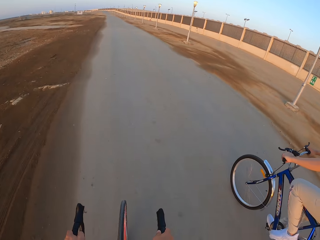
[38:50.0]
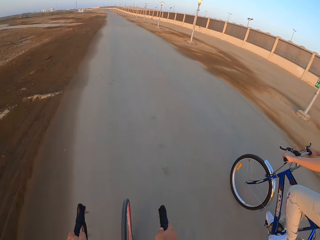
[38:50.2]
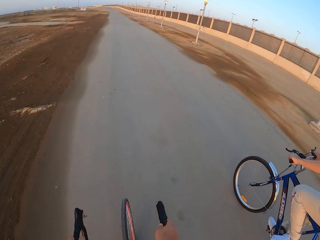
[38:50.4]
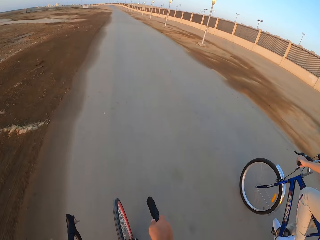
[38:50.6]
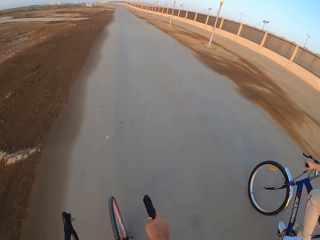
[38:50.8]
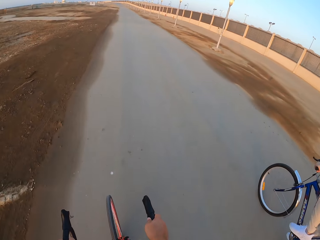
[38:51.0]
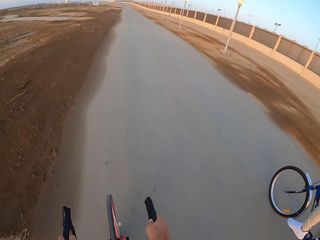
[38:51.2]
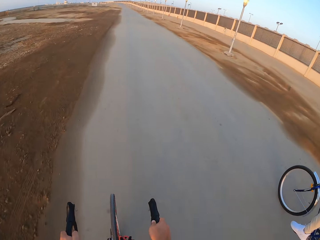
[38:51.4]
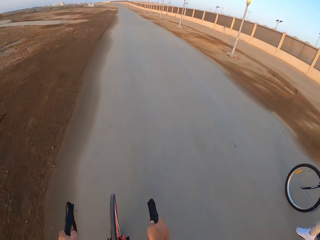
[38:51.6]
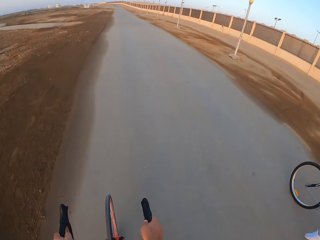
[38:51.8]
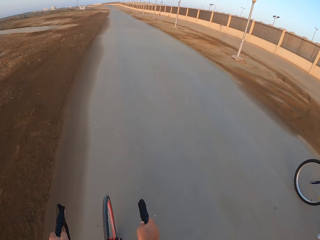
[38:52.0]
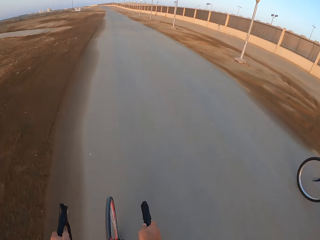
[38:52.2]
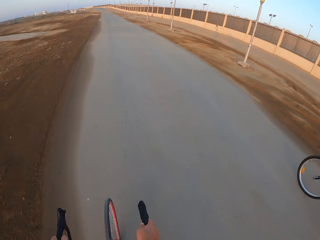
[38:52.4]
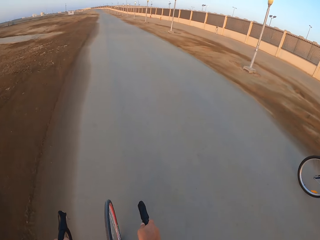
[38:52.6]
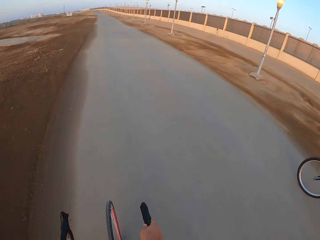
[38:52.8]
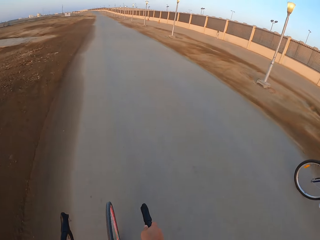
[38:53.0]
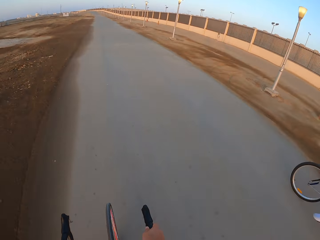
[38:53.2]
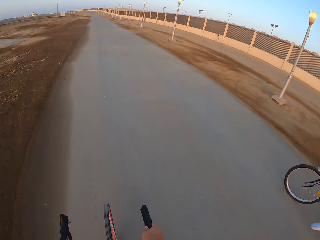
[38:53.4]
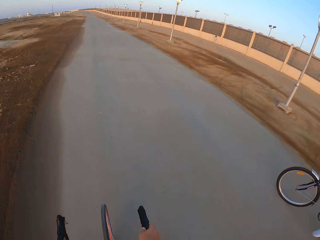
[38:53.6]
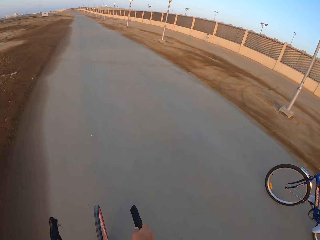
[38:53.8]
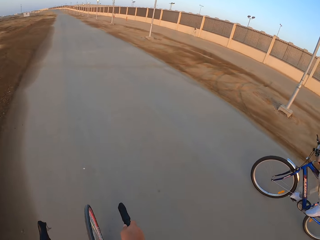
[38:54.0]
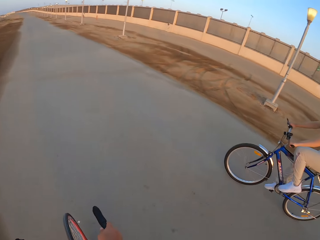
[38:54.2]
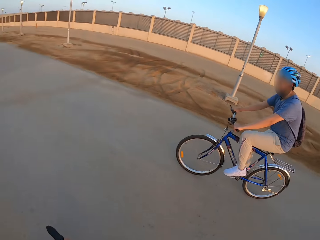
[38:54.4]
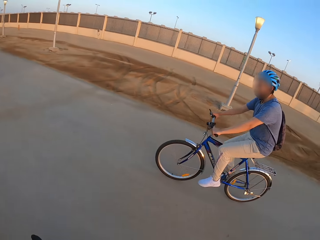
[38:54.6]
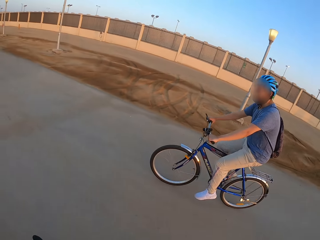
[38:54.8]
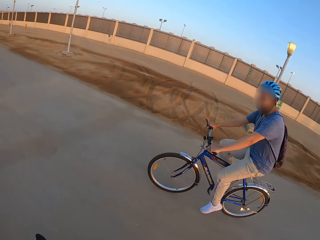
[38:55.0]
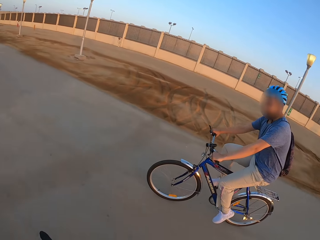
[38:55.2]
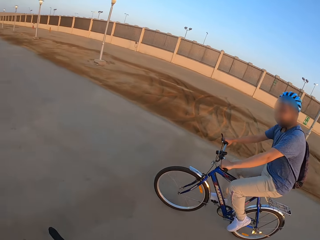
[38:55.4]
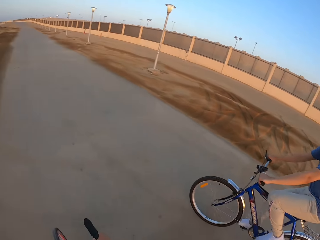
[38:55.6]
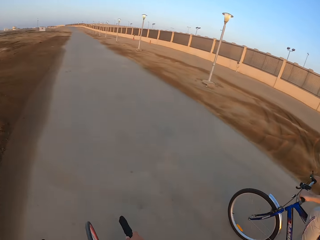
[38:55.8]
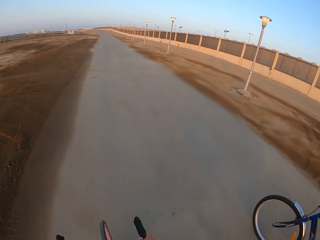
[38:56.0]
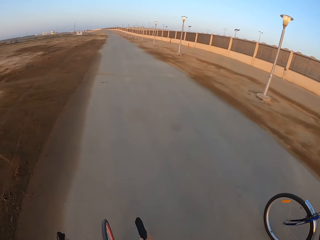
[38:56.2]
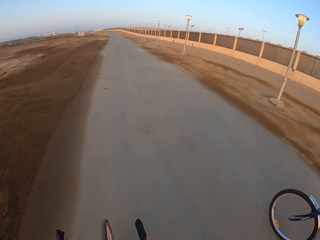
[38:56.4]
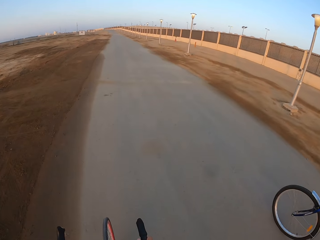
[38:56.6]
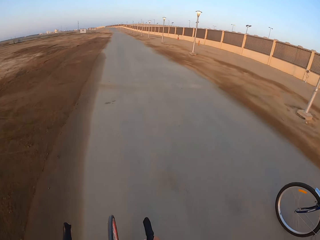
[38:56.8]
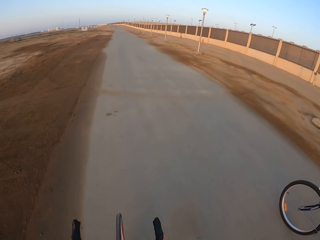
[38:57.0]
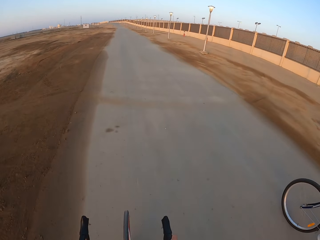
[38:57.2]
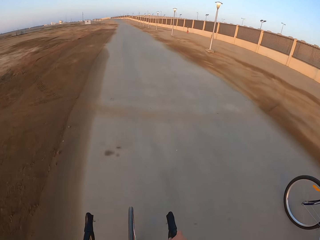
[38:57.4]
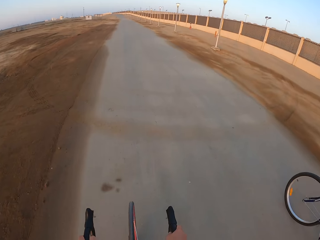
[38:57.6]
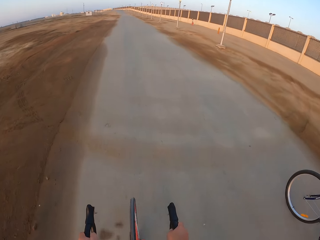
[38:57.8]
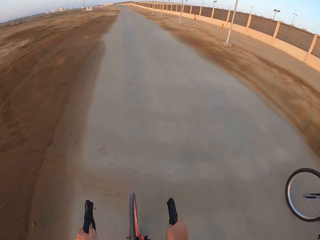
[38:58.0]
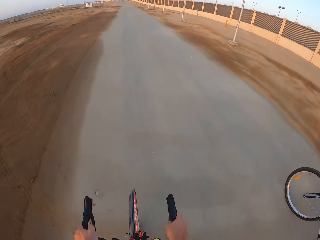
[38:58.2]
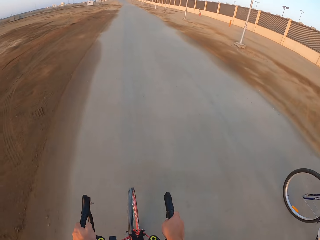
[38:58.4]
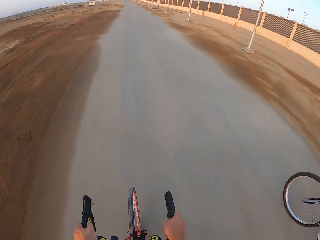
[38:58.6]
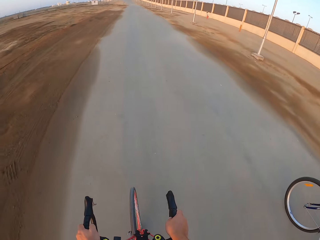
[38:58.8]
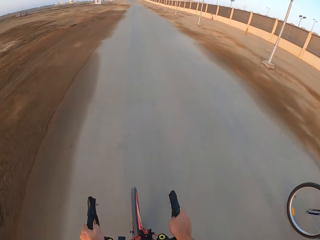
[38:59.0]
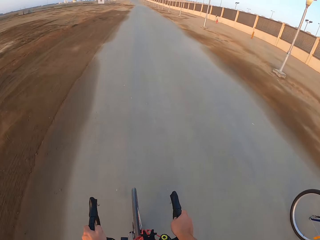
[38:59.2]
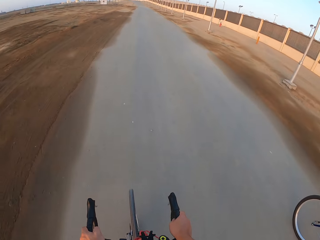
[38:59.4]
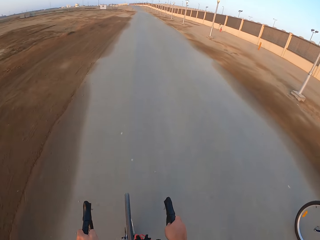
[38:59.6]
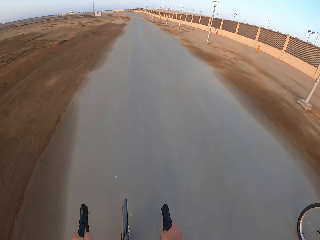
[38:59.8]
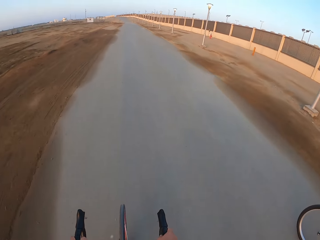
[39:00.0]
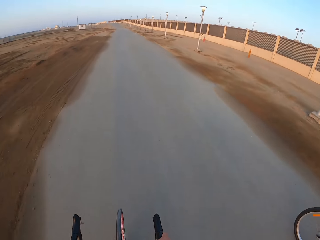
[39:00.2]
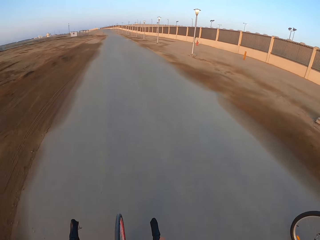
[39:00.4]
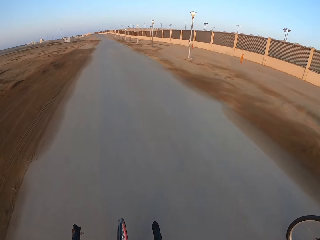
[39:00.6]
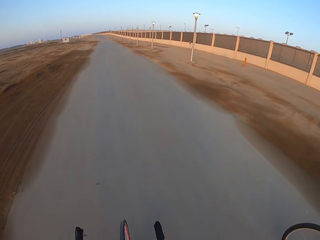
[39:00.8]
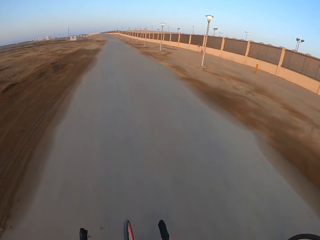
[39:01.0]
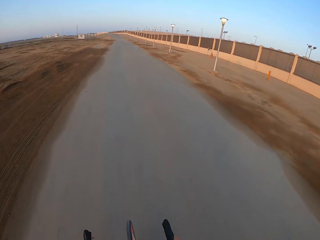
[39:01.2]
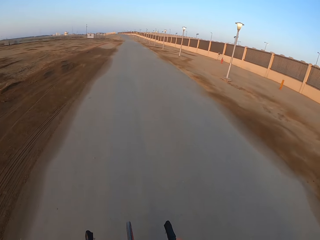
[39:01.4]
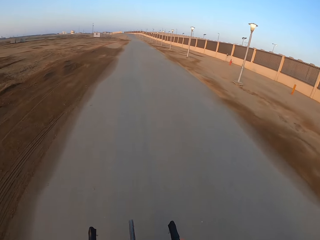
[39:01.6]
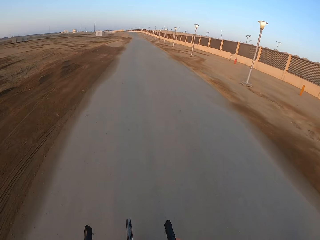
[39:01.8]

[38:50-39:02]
A man rides the bicycle. The camera wearer rides the bicycle.

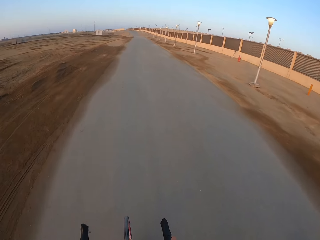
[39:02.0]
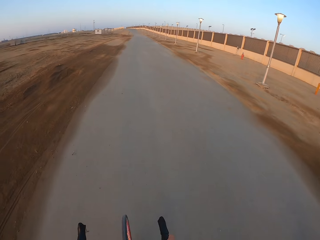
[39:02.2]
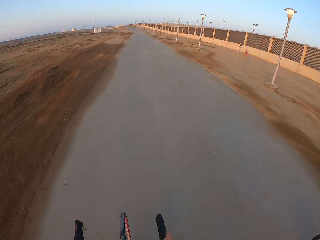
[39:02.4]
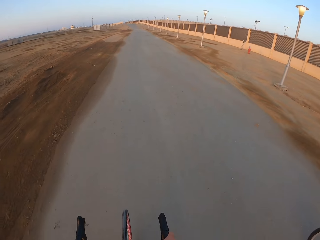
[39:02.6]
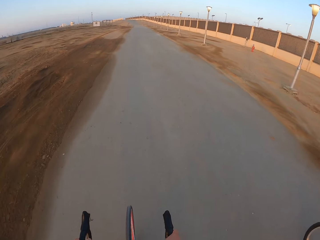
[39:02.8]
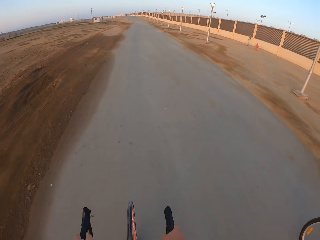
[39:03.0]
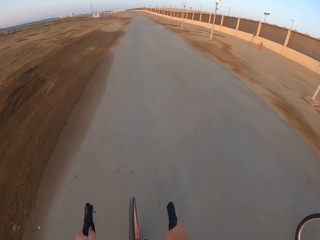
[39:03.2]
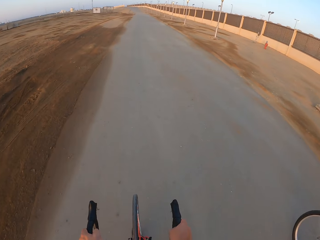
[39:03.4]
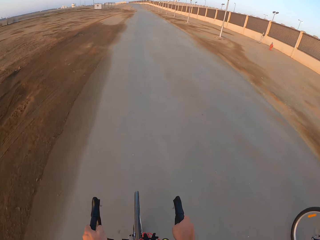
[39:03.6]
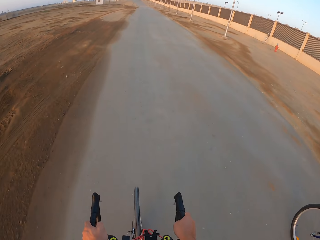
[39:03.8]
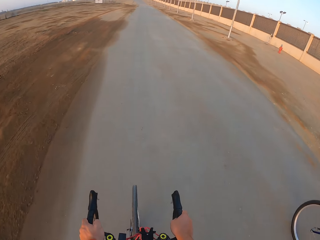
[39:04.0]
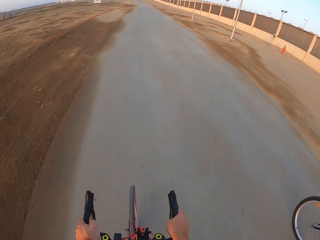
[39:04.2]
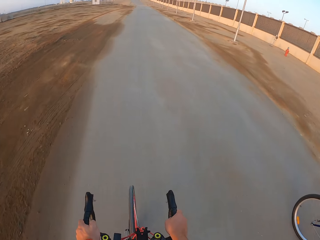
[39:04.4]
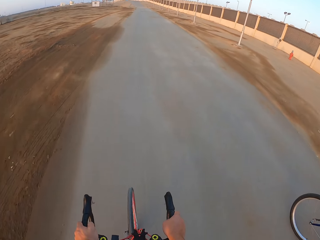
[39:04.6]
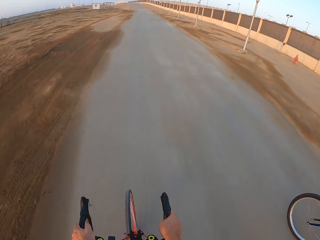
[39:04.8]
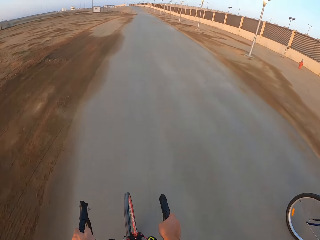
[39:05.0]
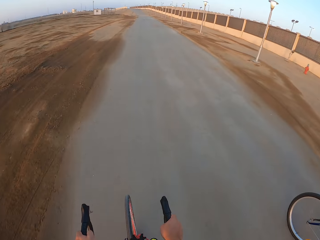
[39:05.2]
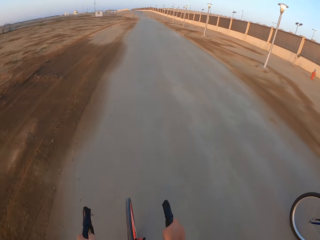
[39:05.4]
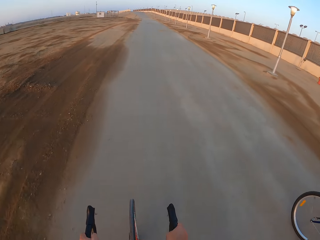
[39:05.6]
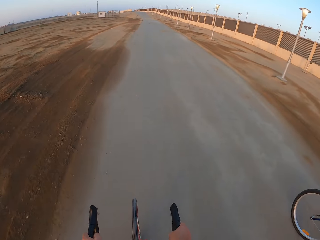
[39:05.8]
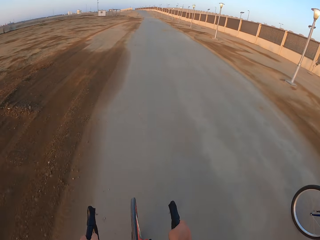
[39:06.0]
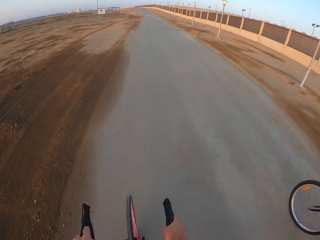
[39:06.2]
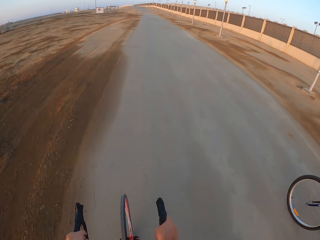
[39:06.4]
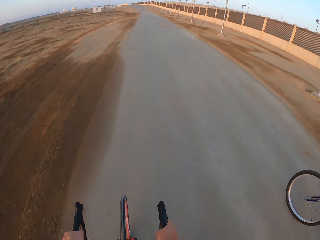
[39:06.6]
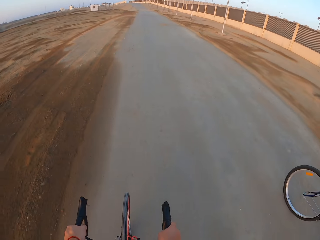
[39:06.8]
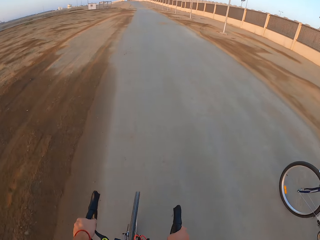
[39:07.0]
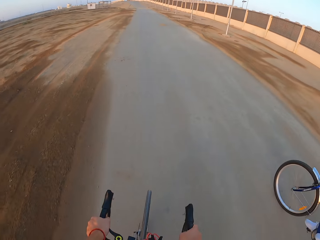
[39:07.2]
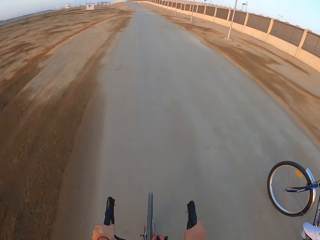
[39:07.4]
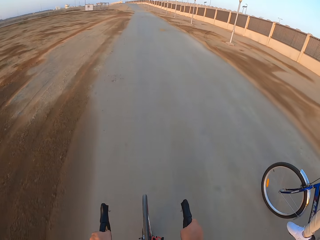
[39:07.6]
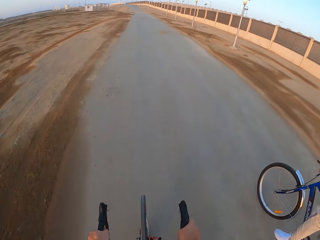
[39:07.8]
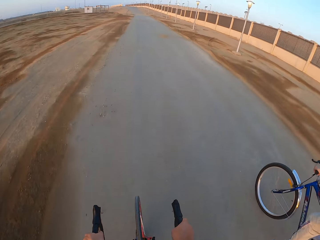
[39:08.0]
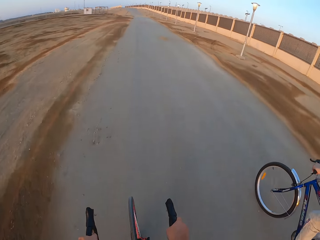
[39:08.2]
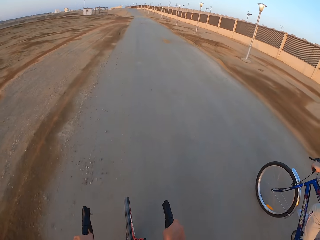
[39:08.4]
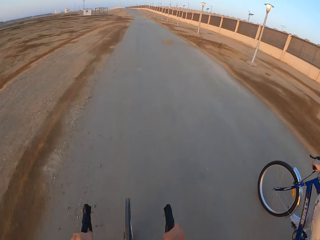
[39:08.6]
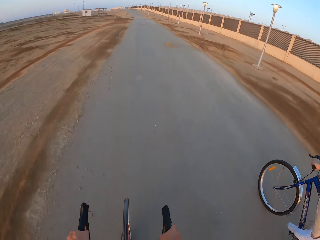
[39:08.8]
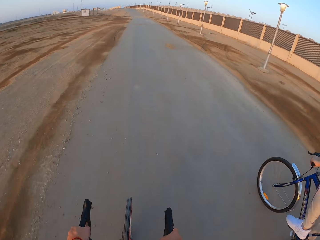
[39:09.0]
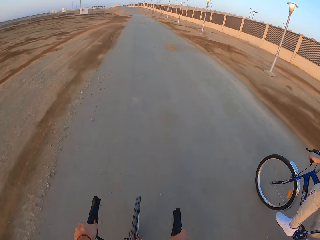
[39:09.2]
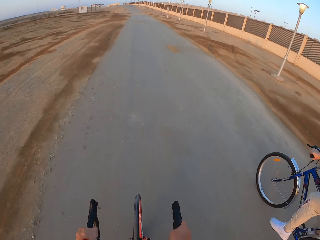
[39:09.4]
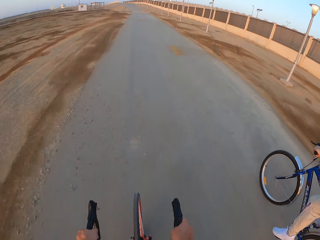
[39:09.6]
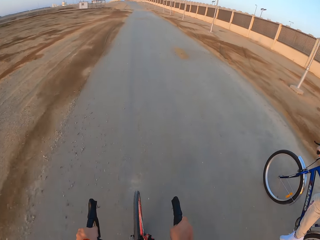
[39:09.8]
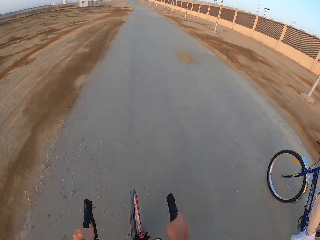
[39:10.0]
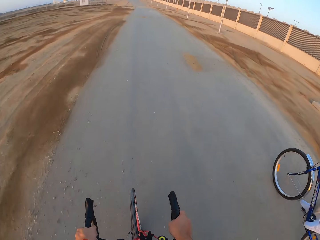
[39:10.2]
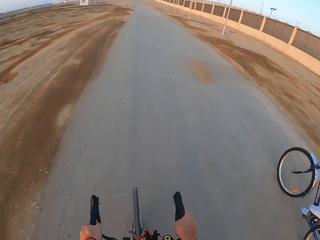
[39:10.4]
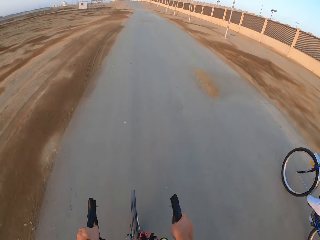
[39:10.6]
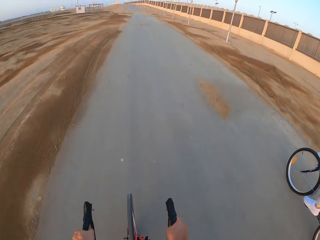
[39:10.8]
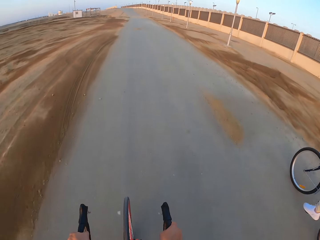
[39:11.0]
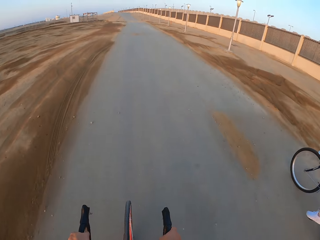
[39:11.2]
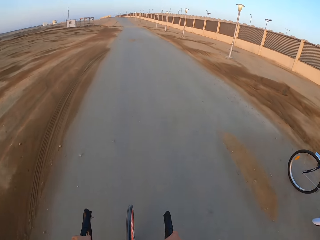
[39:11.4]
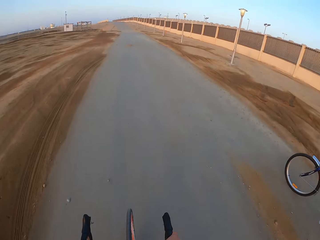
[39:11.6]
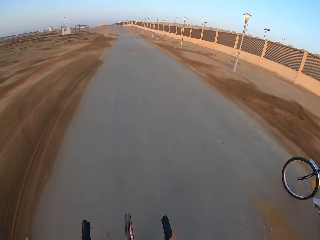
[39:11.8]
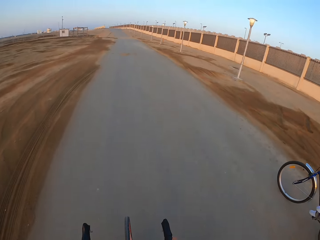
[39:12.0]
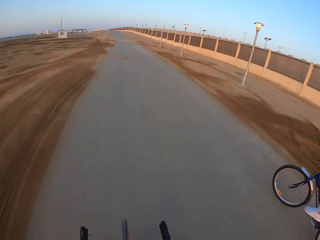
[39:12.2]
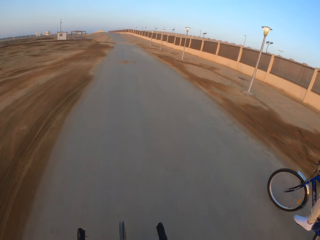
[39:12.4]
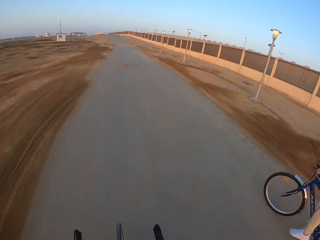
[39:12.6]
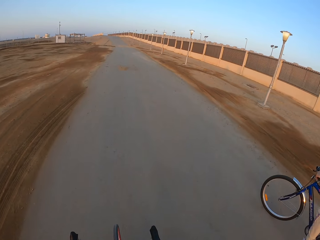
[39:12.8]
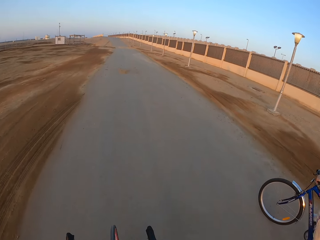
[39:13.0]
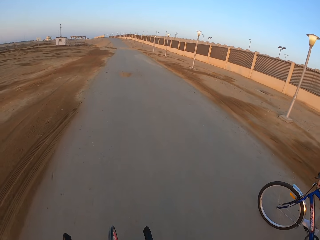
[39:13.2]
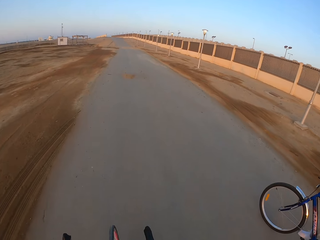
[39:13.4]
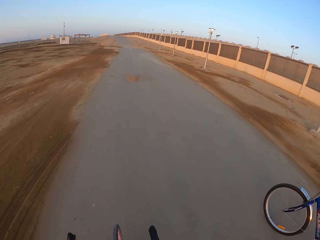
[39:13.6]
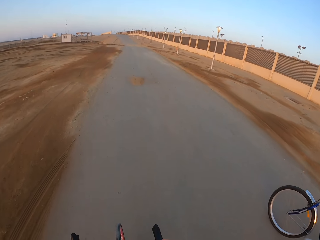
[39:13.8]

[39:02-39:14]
A man rides the bicycle.
